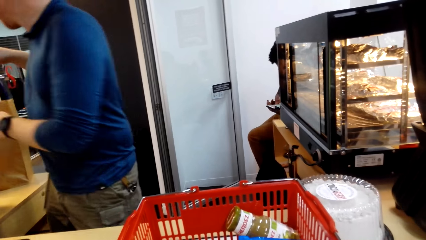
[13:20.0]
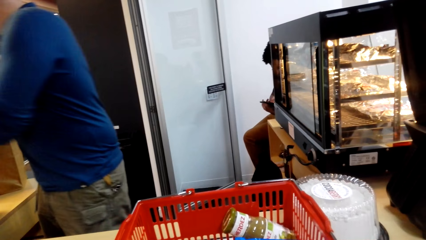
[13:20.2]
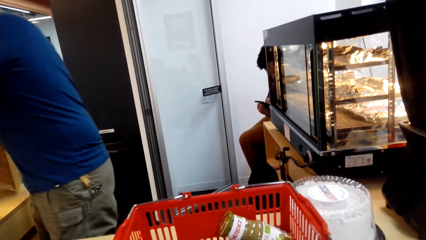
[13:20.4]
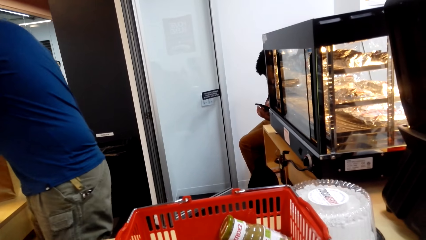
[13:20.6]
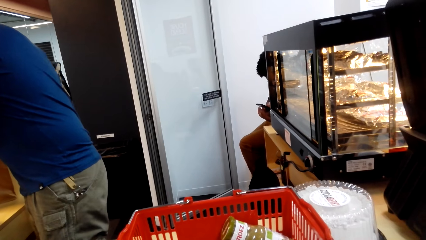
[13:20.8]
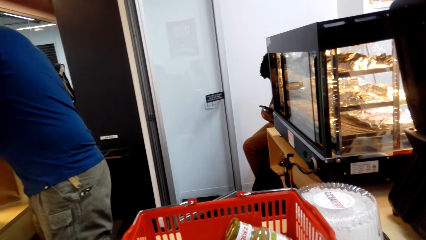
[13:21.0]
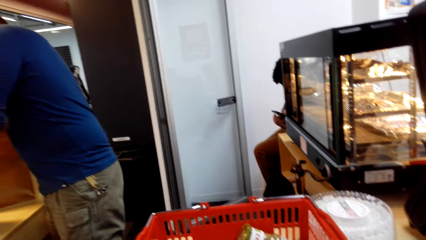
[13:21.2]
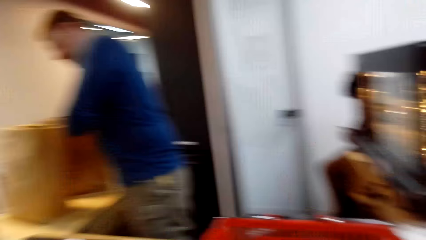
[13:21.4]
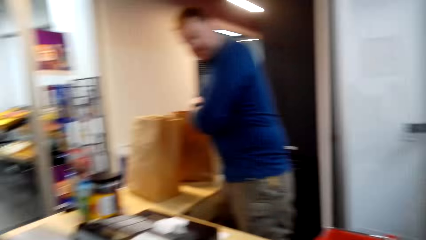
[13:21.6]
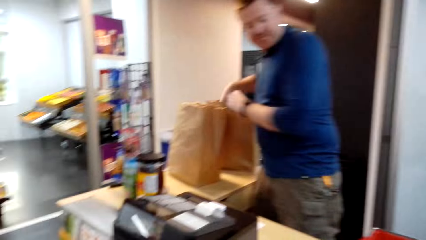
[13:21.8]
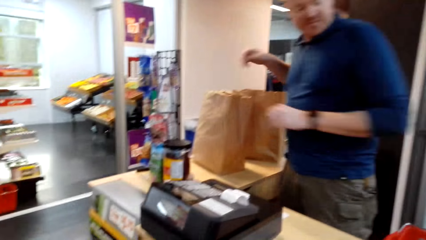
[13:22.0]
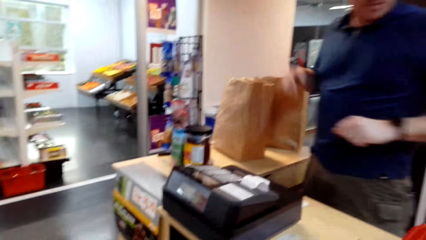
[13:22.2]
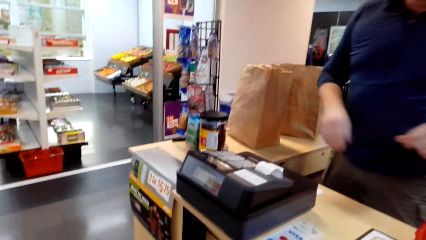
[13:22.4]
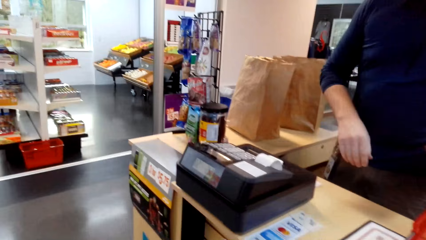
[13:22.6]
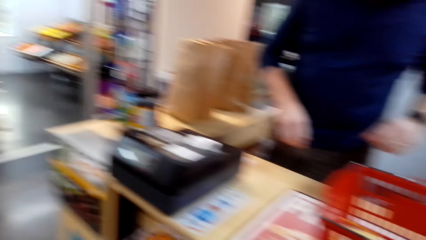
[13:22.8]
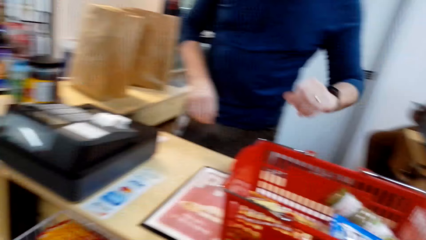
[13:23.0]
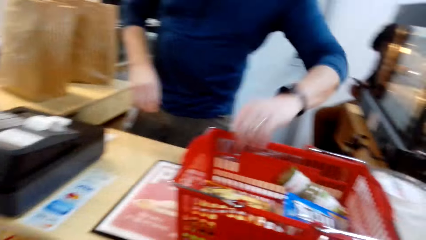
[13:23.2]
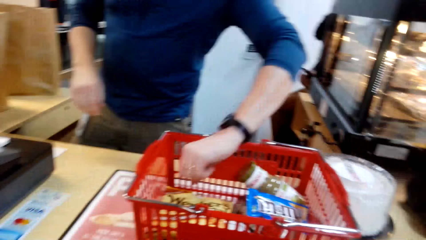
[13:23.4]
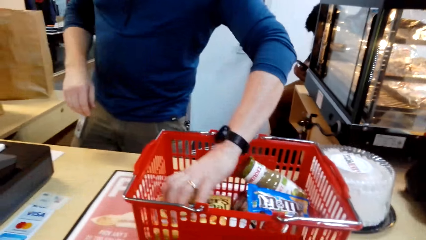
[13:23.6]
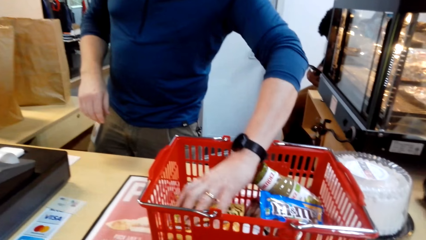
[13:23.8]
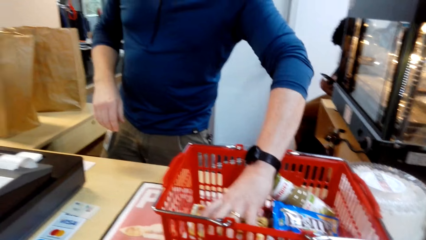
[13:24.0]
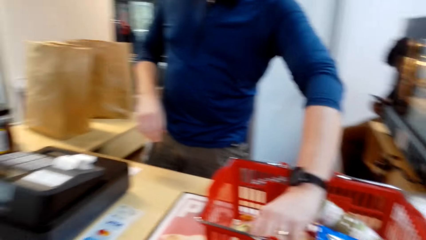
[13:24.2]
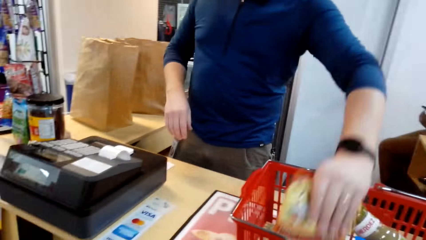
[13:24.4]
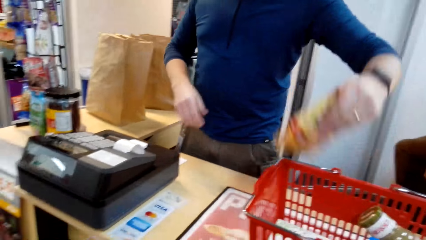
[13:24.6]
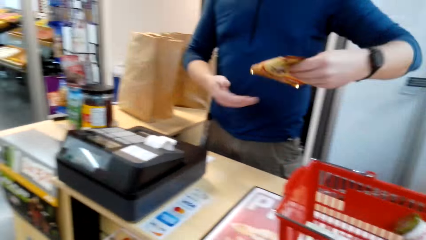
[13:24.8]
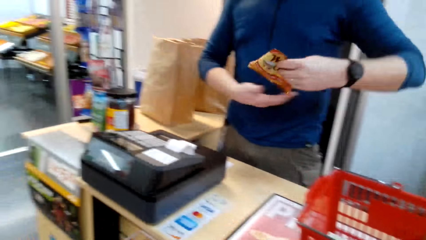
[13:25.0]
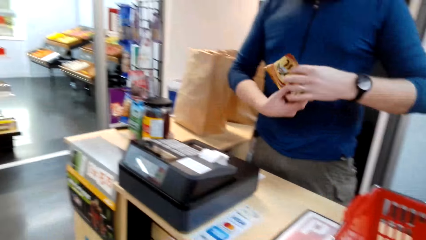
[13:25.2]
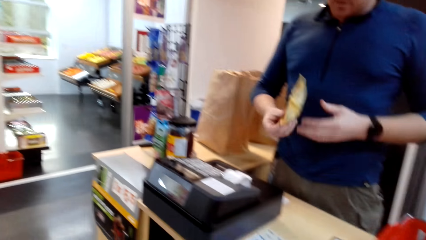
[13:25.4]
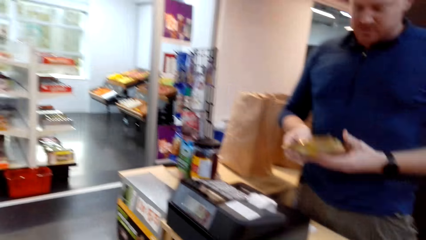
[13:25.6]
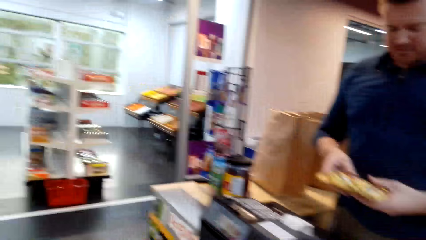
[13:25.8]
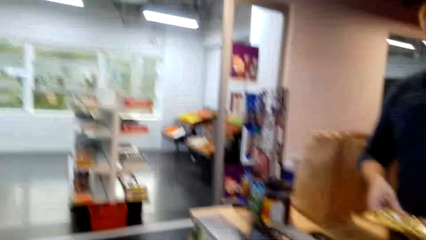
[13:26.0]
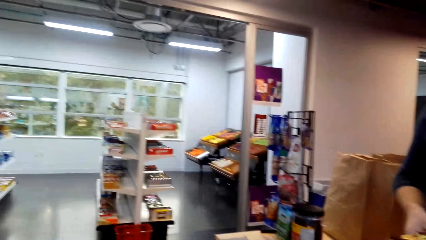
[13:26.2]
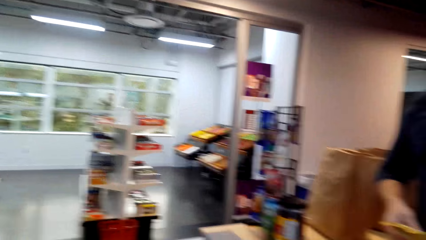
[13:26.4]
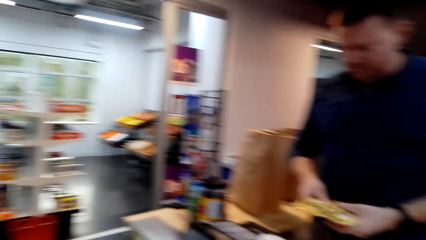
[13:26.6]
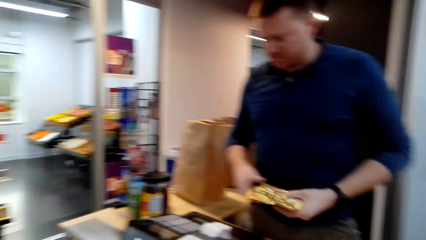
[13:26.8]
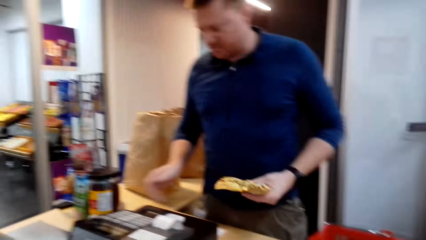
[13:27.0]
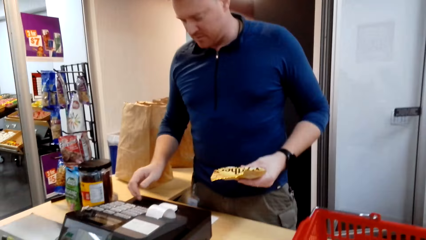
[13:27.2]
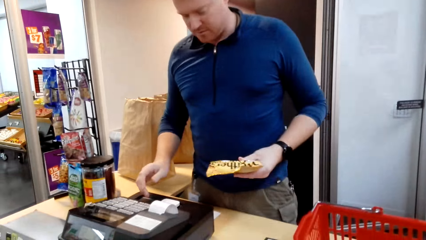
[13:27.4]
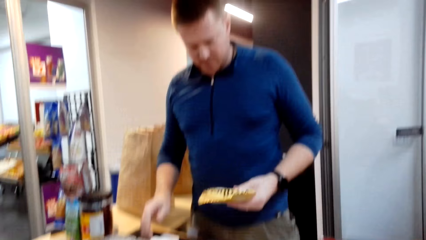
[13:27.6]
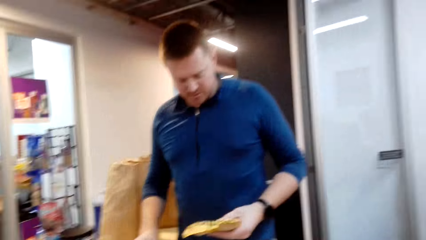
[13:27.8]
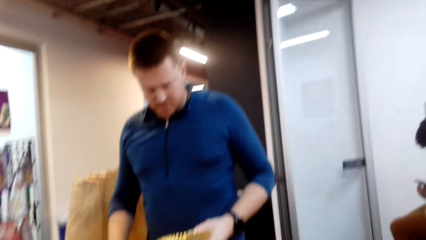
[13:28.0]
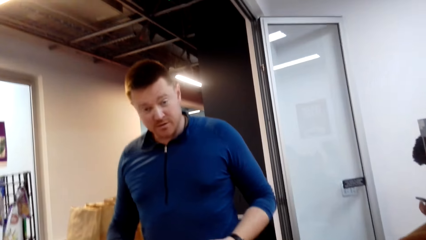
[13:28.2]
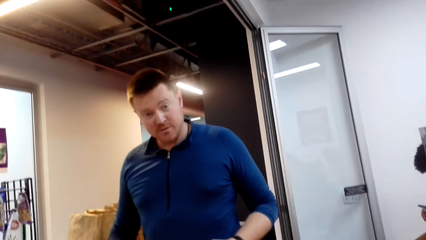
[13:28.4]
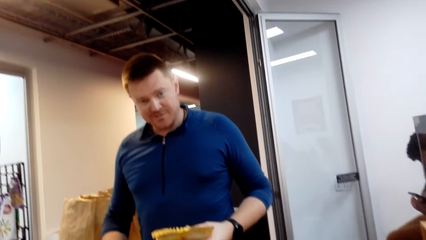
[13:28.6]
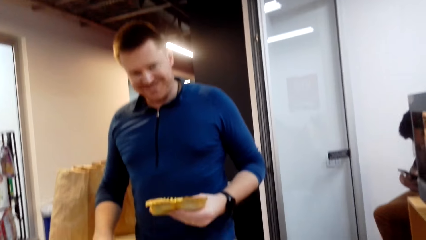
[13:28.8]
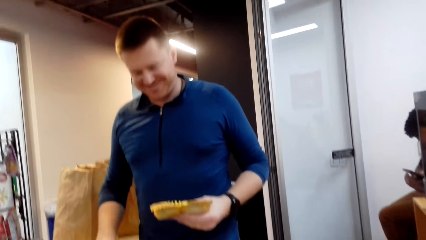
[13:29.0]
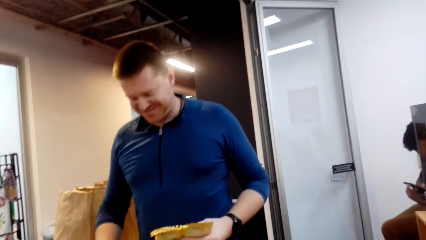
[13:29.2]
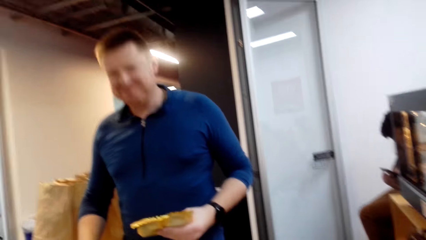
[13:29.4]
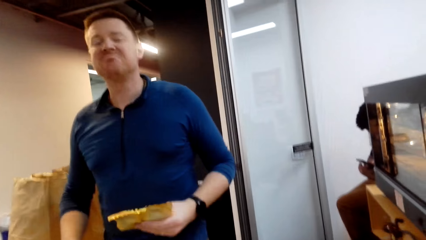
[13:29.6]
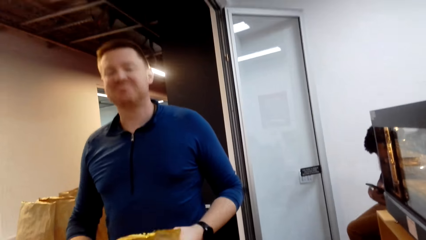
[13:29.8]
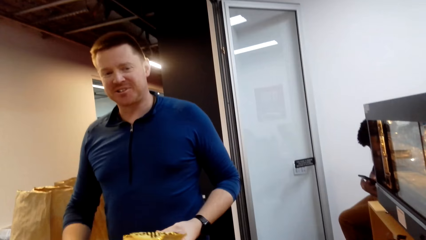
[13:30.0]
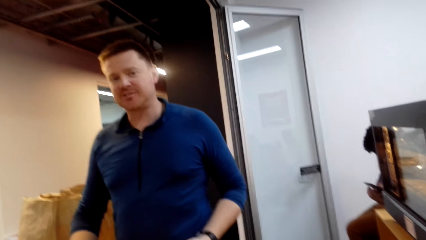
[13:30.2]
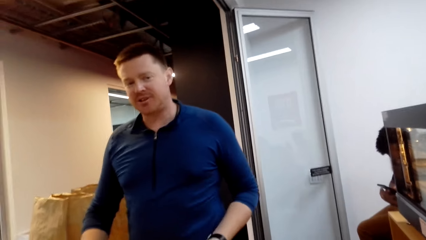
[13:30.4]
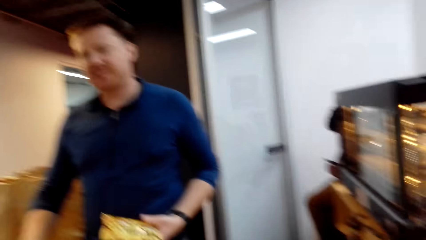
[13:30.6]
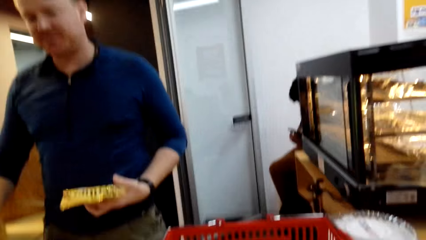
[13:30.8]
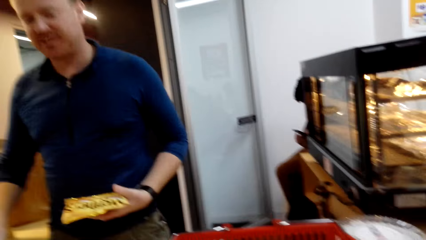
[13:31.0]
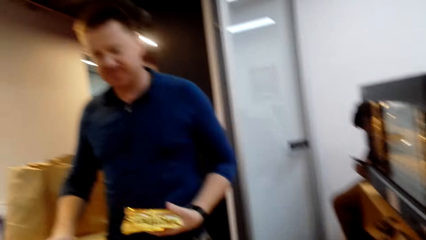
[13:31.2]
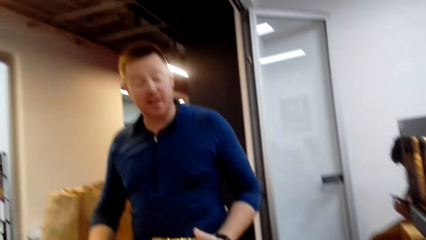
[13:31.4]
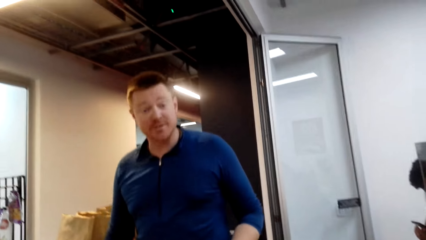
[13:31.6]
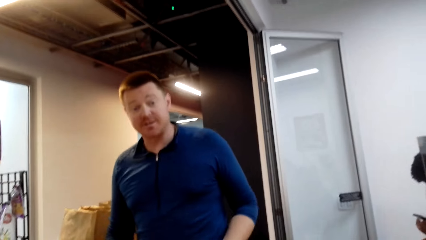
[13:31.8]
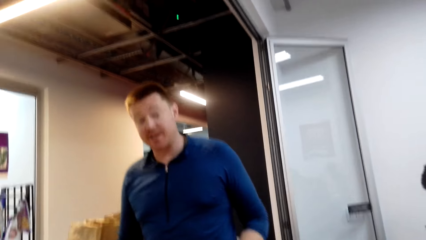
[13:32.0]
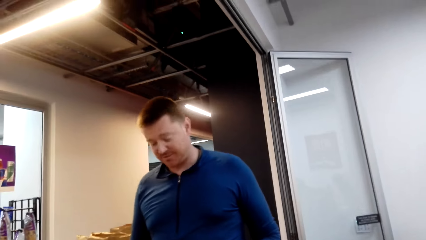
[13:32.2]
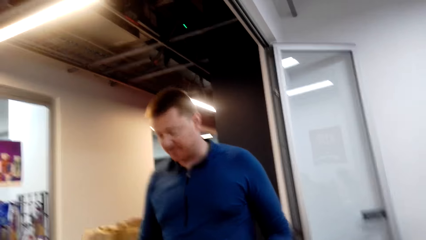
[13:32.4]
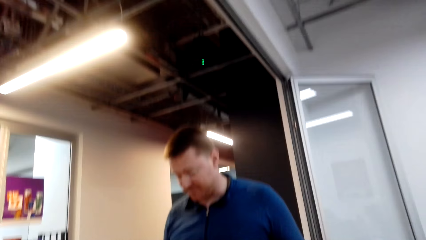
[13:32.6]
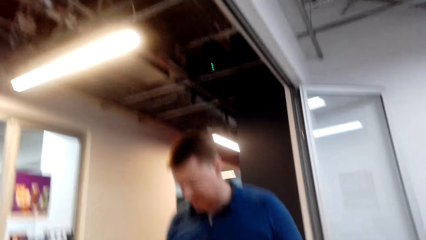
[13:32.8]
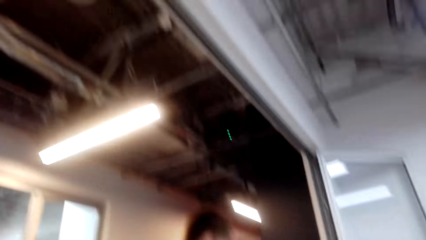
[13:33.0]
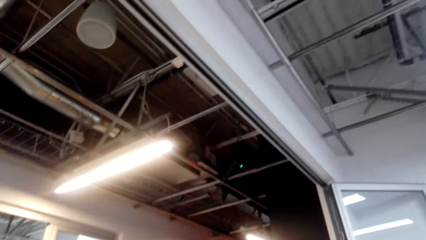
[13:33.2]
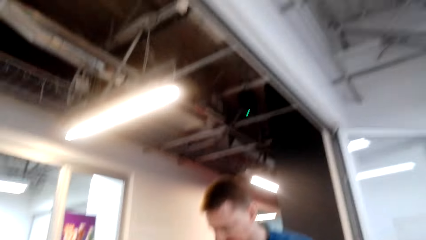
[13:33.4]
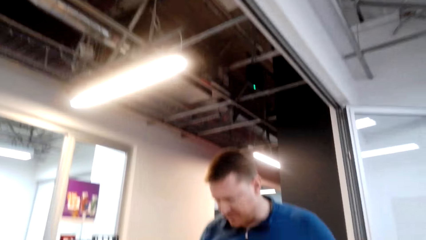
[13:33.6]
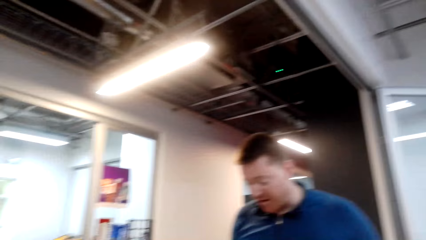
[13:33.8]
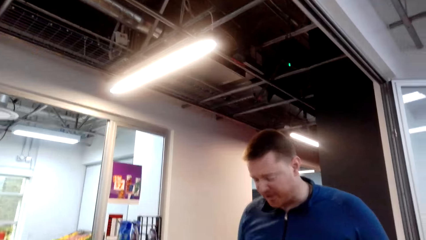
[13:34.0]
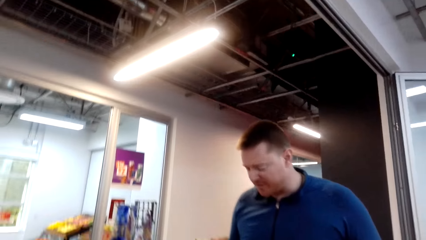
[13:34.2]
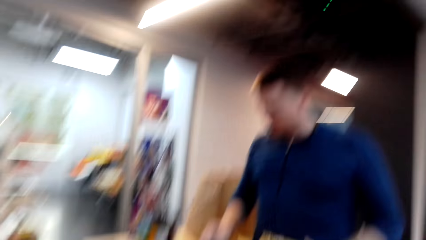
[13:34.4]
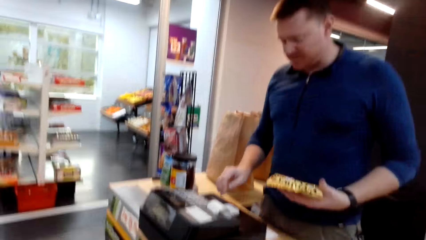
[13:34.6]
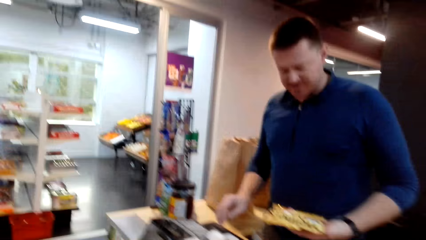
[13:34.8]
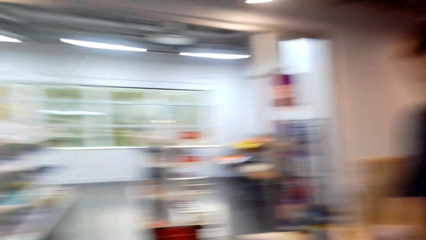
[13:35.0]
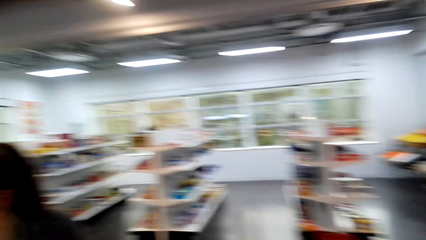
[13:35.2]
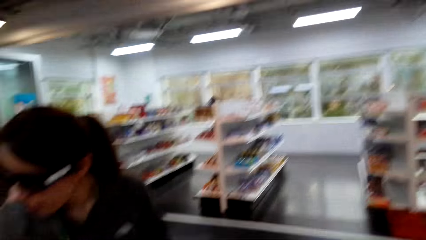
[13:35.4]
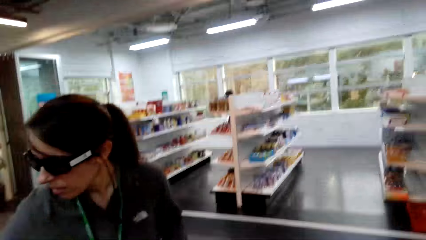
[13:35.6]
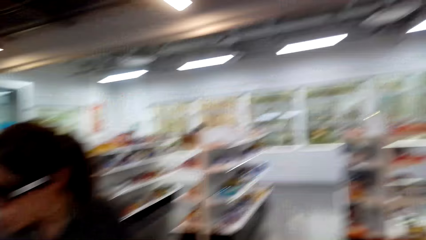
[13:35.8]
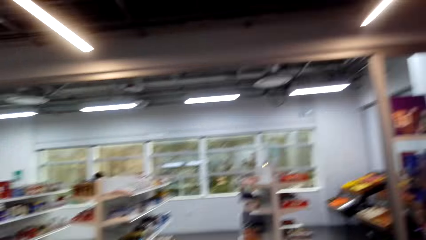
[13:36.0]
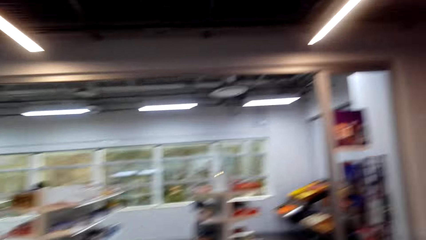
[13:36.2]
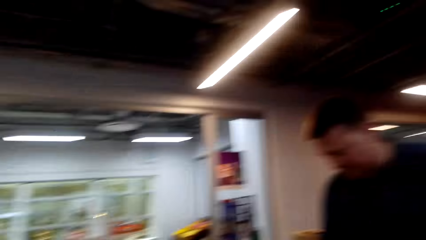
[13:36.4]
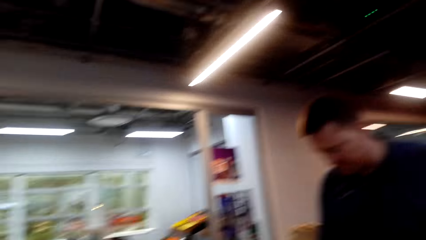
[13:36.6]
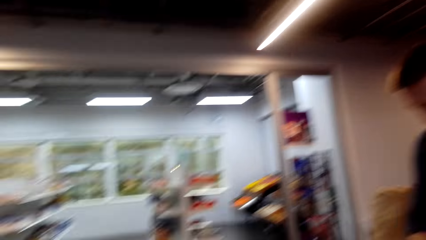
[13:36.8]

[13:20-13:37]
A cashier puts a packet in the brown shopping bag. The camera wearer looks around. The cashier picks a packet from the shopping basket.
